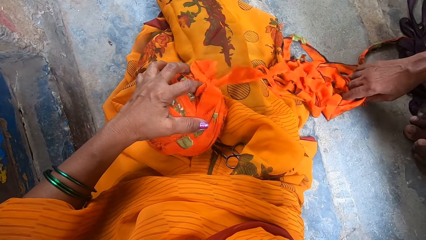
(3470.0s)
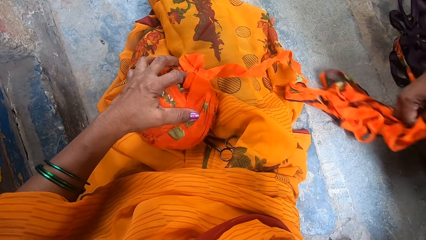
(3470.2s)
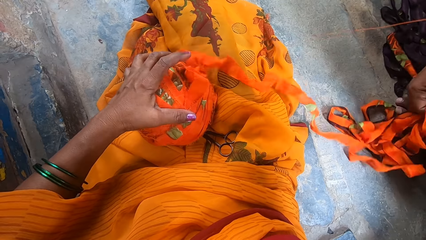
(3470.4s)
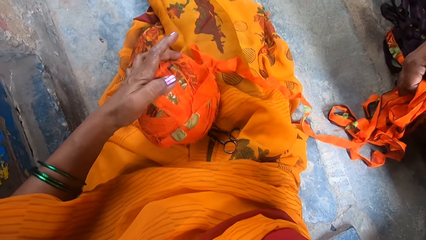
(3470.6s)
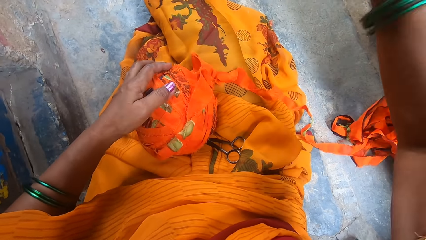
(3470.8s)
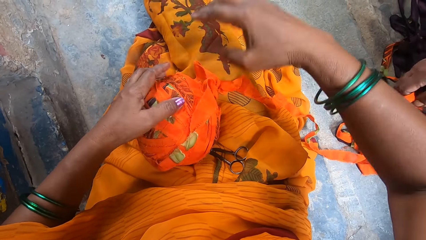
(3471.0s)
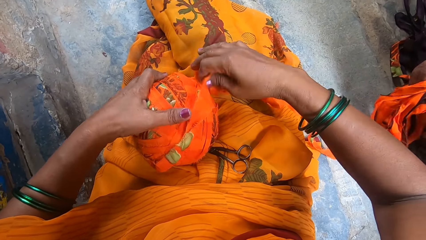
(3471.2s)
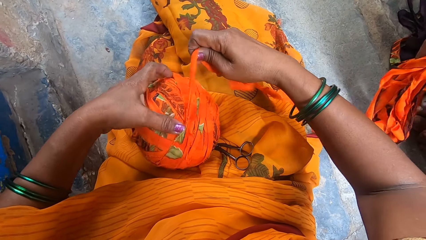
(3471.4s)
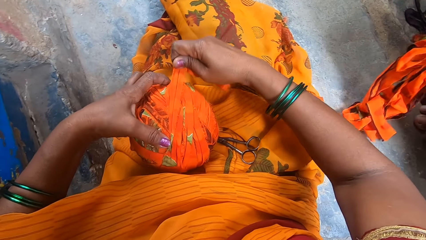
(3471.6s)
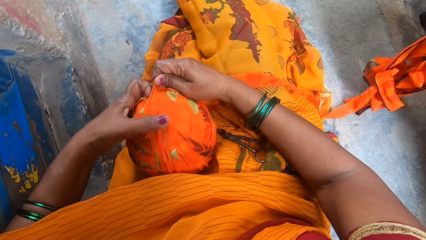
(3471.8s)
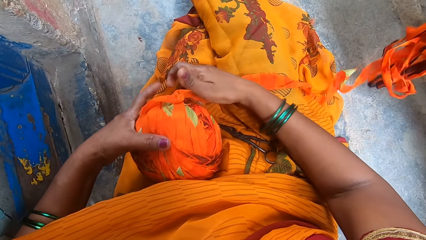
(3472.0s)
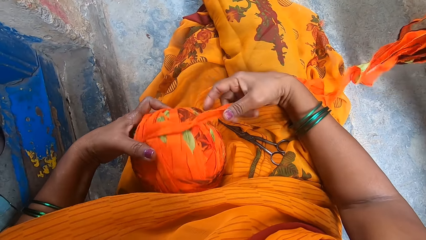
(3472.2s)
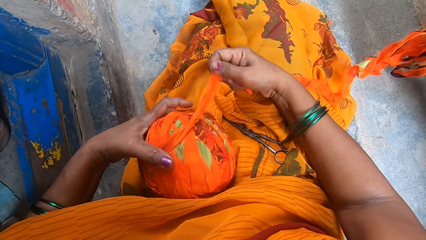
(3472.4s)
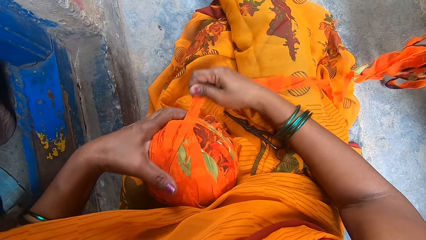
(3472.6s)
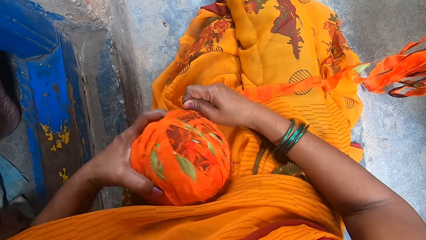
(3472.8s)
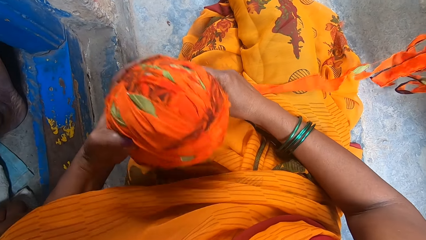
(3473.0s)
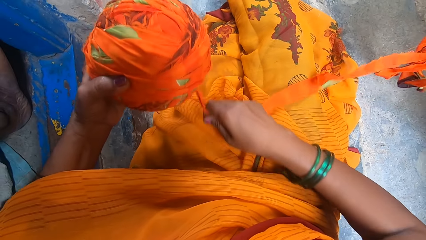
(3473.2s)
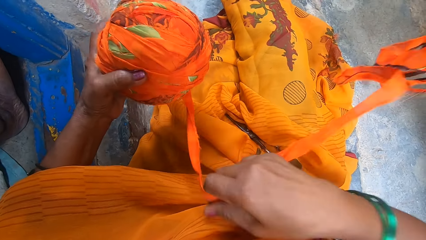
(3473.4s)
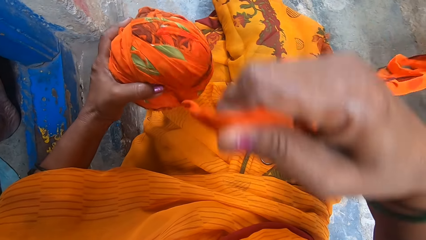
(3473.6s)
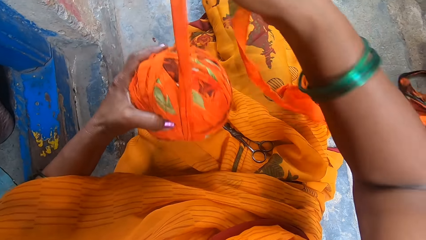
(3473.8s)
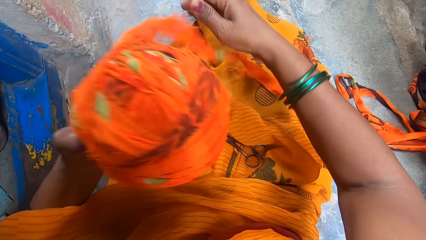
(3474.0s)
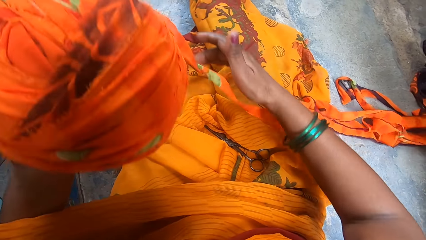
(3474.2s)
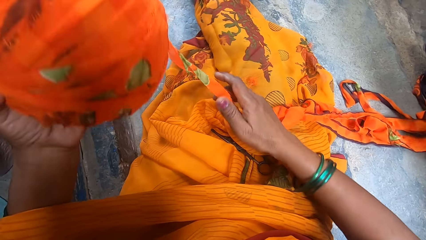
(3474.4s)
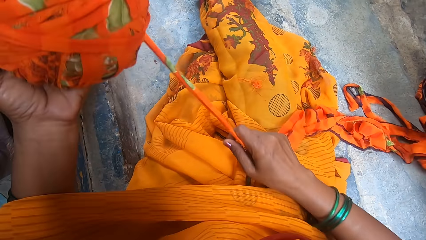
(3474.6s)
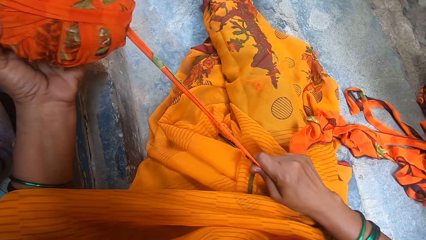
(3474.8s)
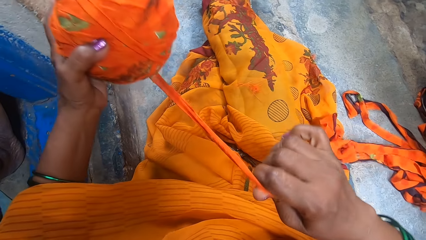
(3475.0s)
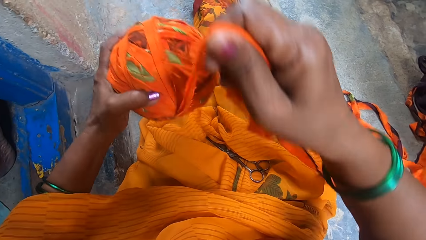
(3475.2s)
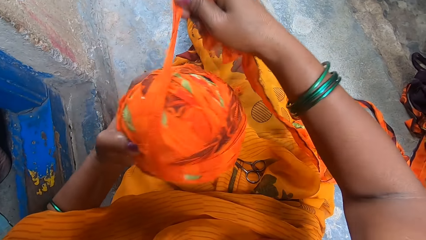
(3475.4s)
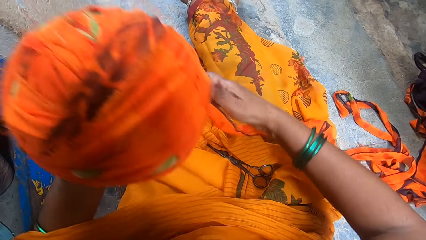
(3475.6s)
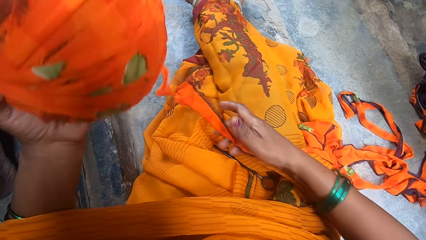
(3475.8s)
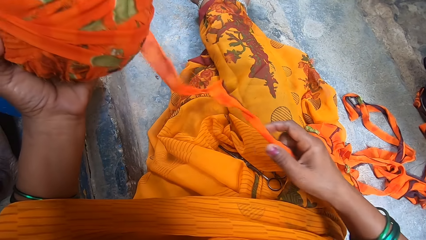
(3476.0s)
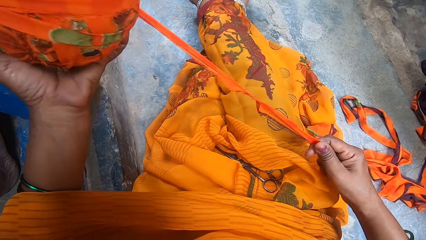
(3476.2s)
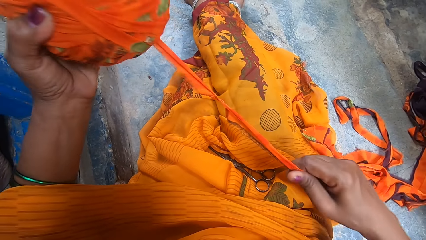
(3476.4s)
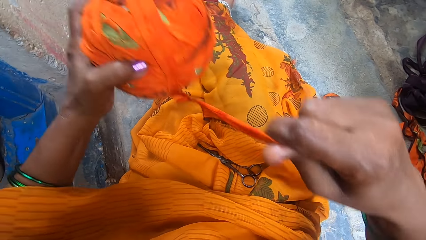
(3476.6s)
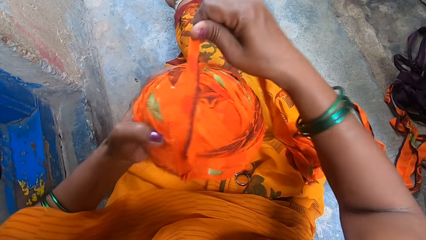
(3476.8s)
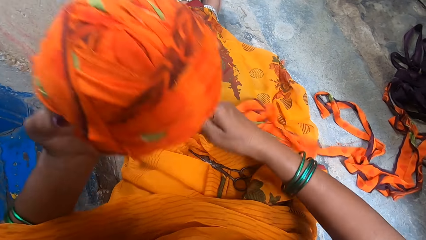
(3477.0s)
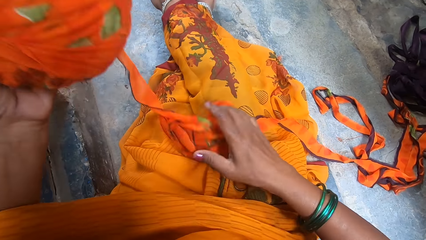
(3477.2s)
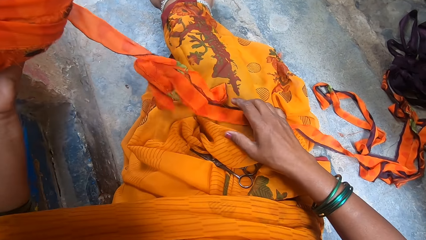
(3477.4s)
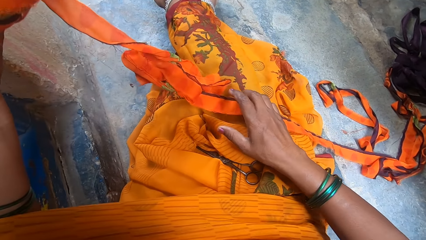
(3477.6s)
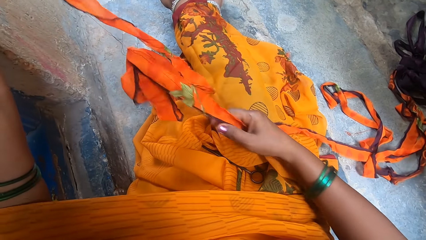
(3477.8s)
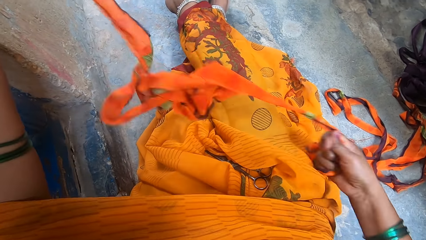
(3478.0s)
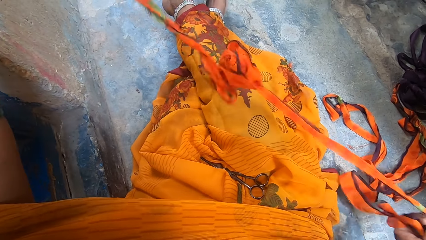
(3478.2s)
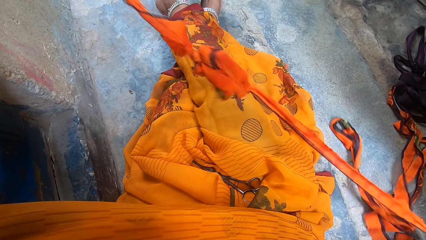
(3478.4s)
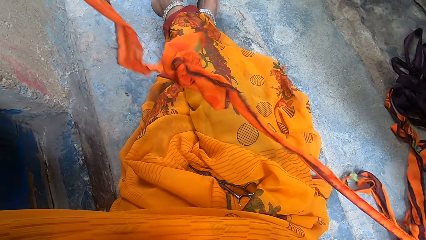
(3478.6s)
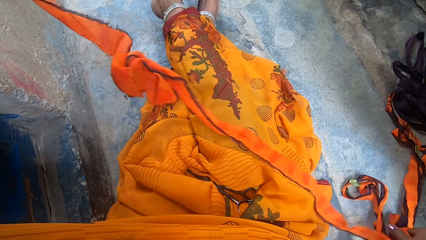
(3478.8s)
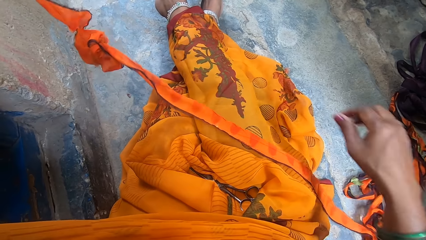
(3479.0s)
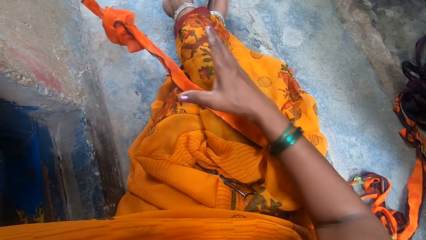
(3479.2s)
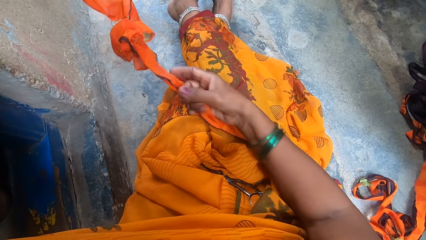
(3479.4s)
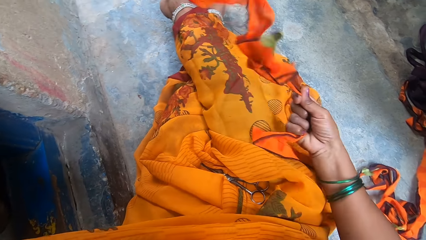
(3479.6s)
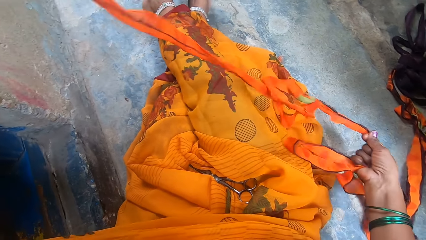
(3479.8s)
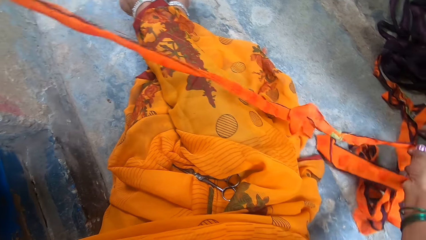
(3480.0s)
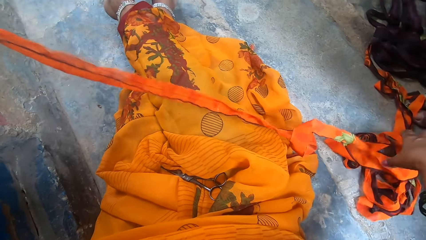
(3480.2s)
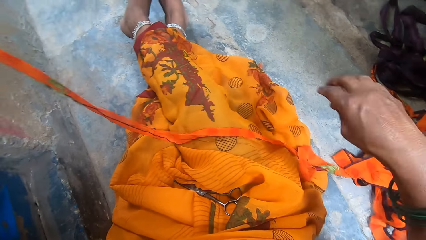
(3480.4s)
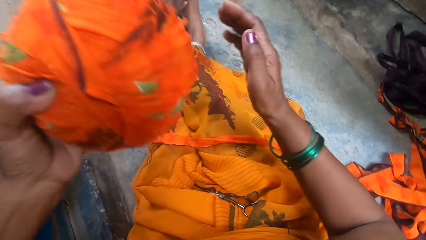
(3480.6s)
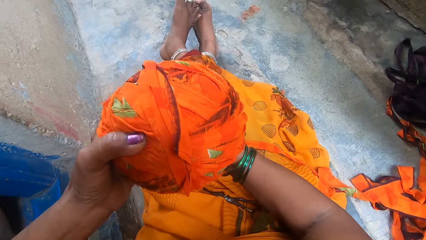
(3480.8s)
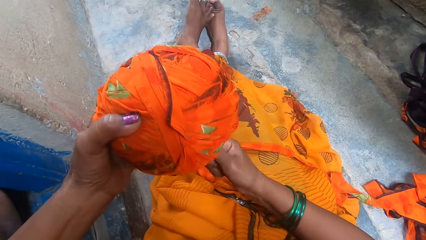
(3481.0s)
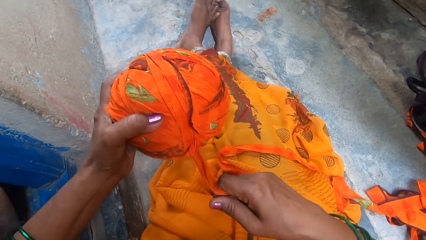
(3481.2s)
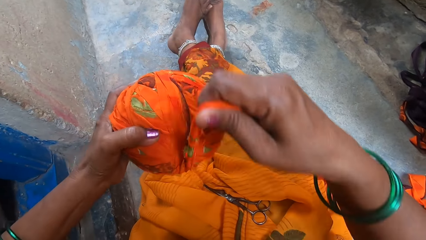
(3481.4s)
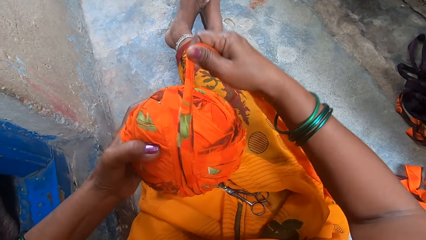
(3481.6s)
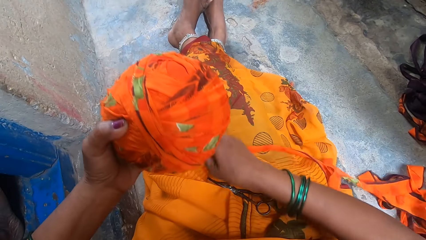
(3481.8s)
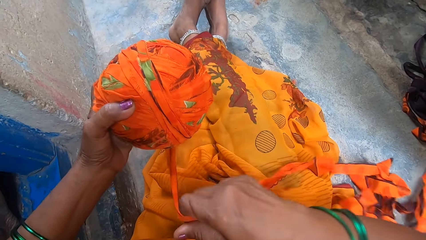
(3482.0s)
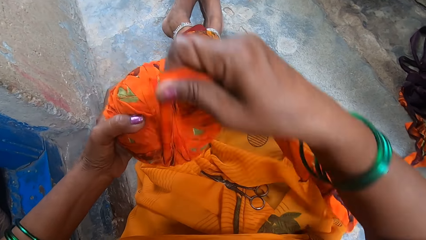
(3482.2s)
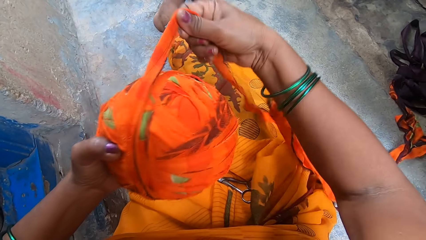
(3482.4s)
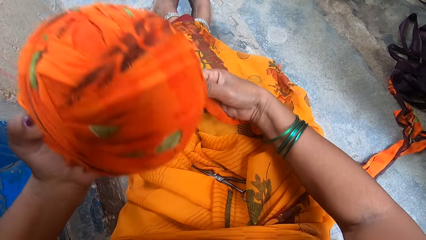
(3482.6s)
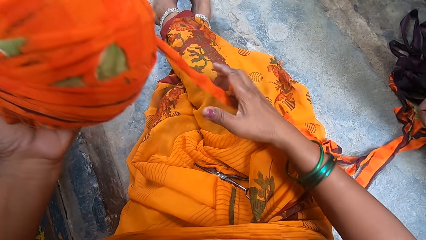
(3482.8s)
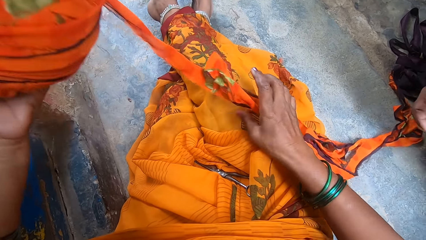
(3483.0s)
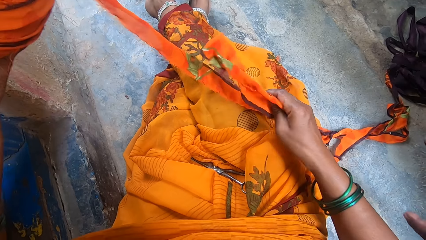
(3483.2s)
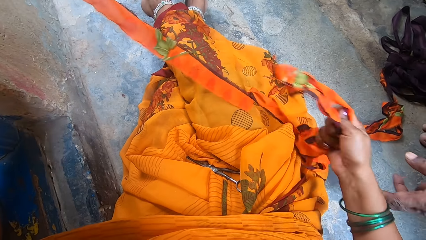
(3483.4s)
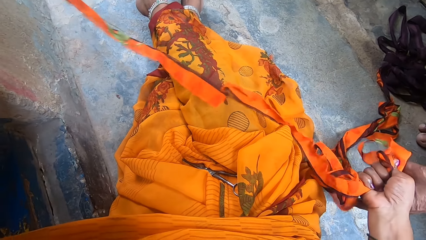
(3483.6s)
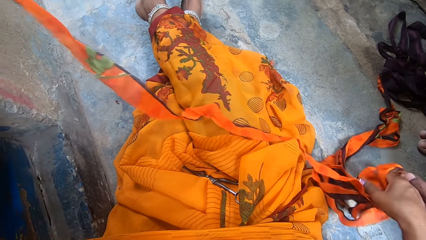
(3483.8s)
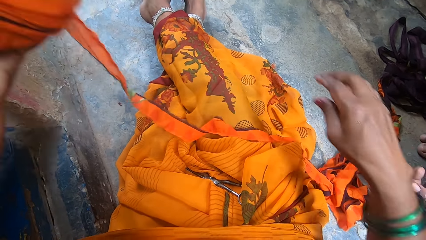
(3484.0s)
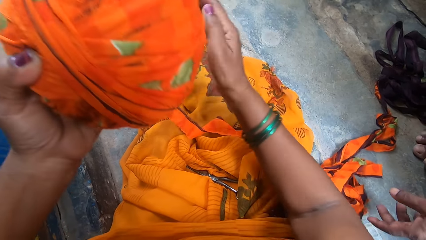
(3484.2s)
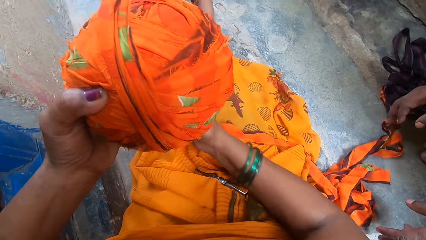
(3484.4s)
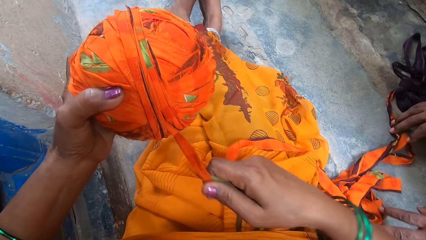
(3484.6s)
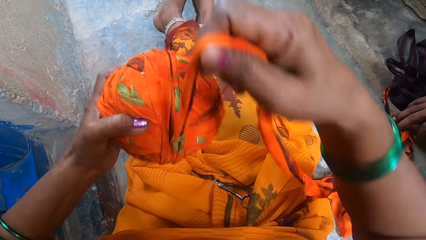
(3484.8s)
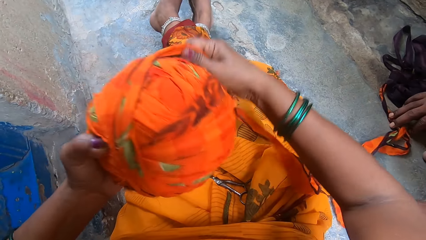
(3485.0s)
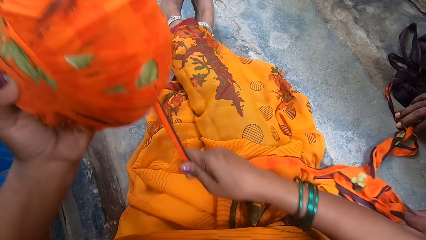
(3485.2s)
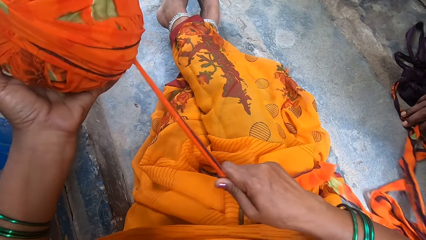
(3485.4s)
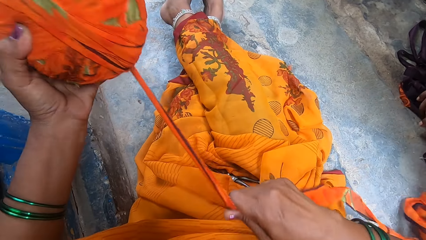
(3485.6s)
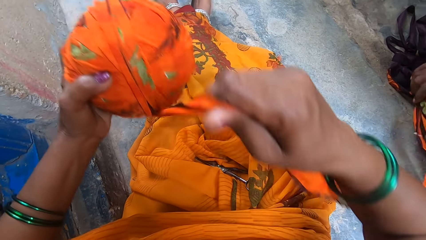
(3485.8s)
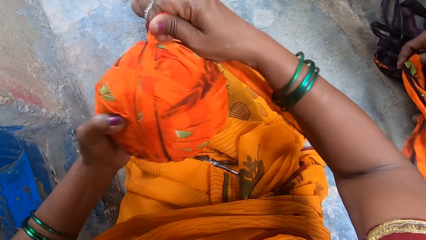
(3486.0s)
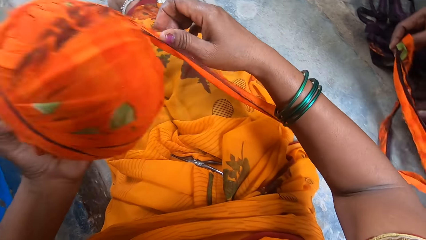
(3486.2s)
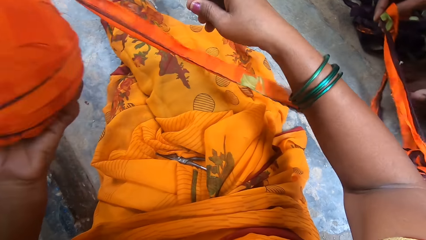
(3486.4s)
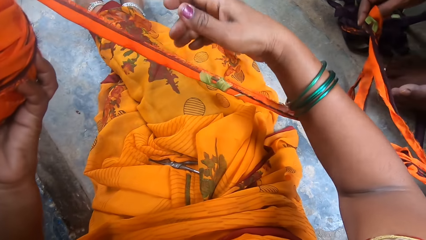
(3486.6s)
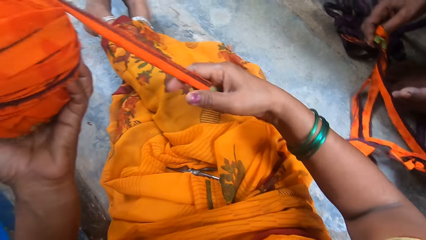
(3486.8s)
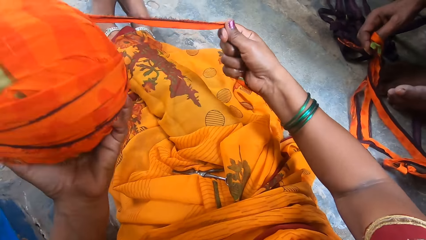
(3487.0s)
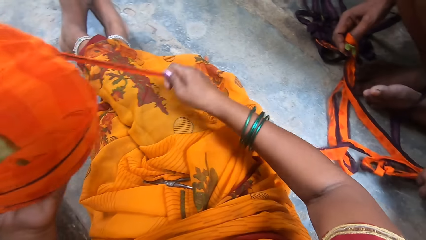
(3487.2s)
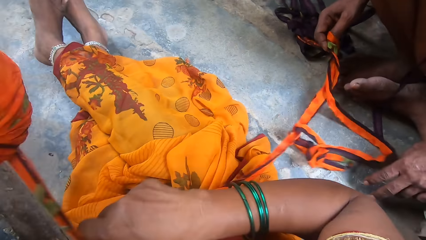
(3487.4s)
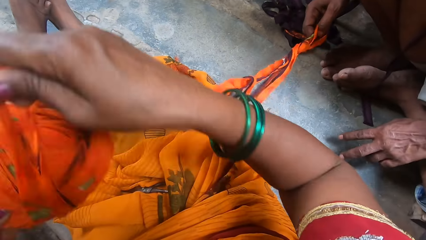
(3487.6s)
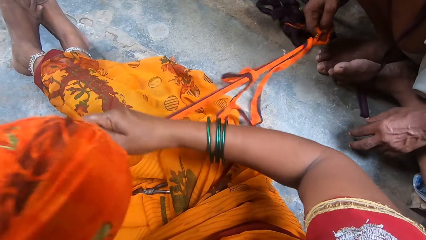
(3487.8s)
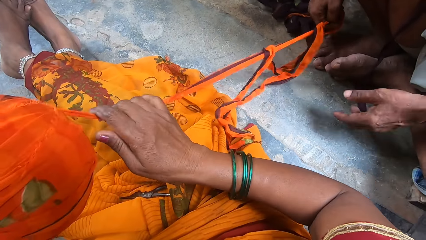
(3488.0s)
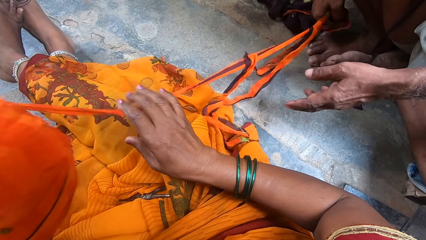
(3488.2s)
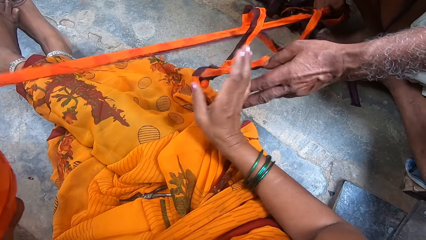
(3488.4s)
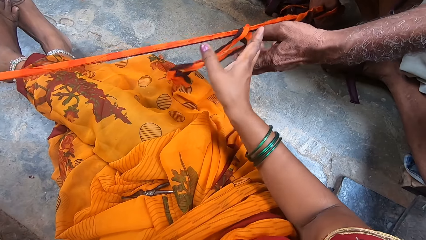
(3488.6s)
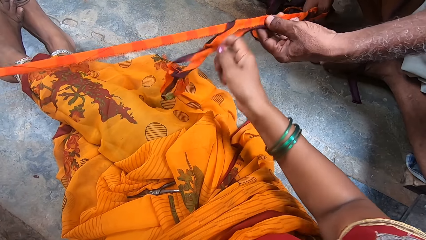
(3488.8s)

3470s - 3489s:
A man touches the thread and picks the thread from the floor. The camera wearer pulls the thread and loops the thread around a thread roll. They pull the thread, loop the thread around the thread roll, straighten the thread, pull the thread, loop the thread around the thread roll, and straighten the thread. They loop the thread around the thread roll. The man touches the thread. The camera wearer loops the thread around the thread roll, pulls the thread, and loops the thread around the thread roll. The man holds the thread. The camera wearer loops the thread around the thread roll.
